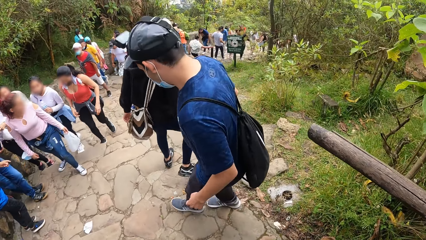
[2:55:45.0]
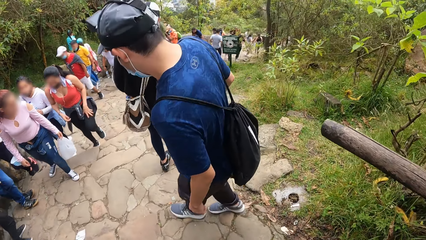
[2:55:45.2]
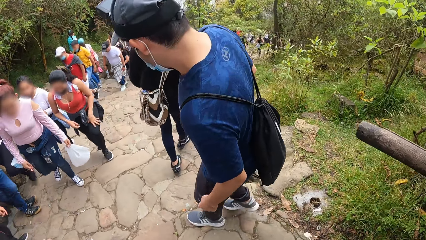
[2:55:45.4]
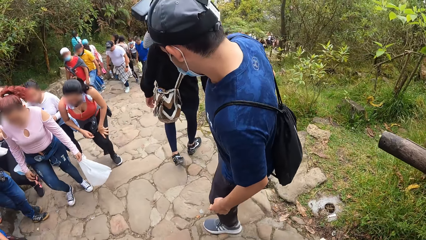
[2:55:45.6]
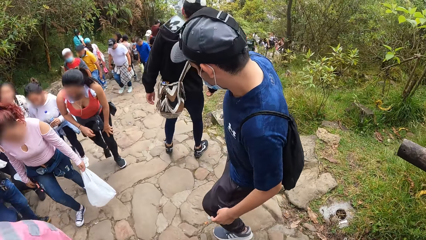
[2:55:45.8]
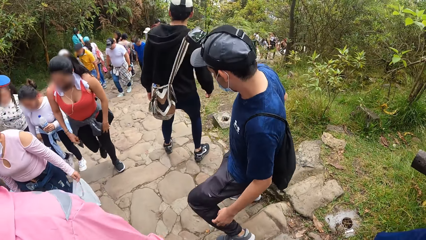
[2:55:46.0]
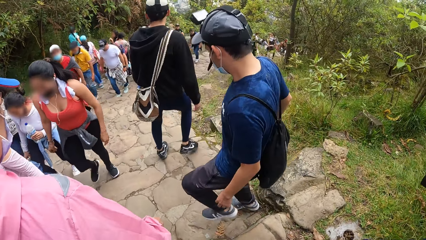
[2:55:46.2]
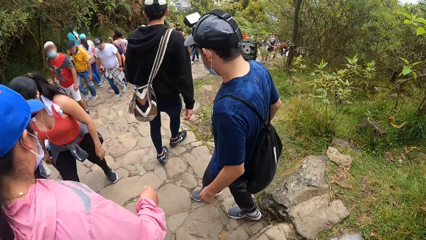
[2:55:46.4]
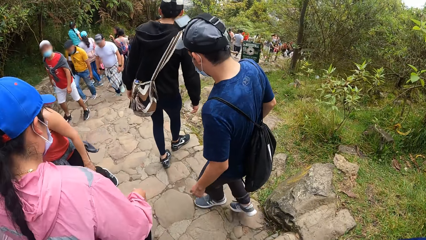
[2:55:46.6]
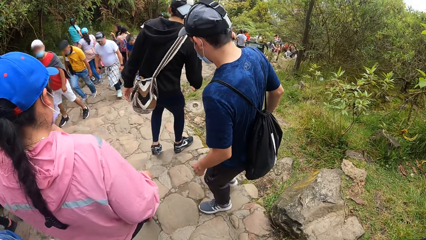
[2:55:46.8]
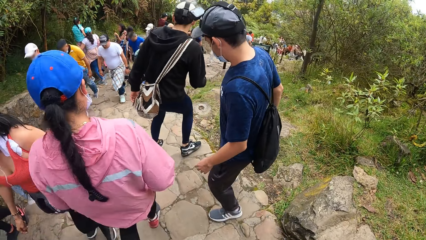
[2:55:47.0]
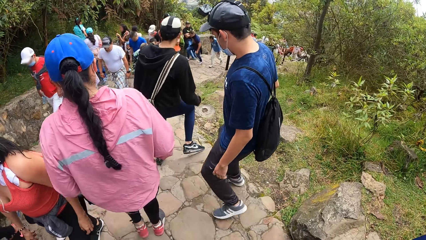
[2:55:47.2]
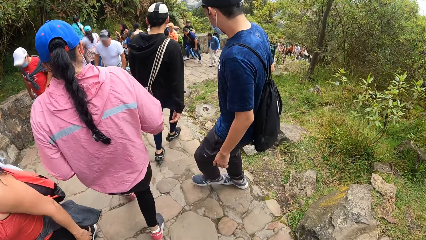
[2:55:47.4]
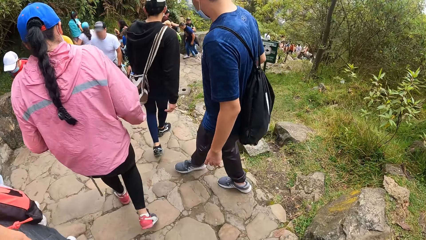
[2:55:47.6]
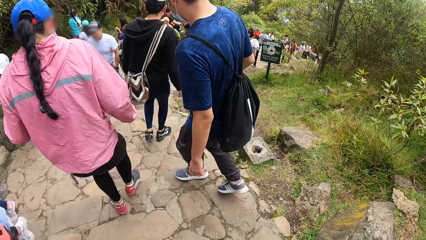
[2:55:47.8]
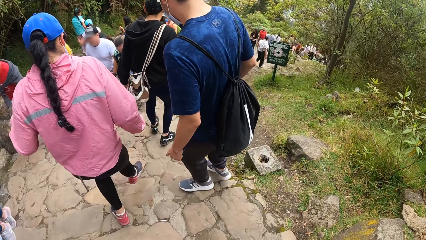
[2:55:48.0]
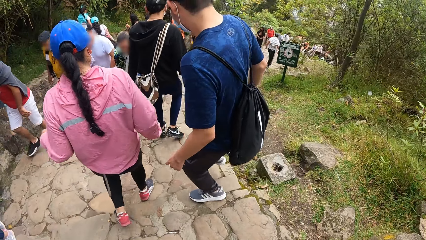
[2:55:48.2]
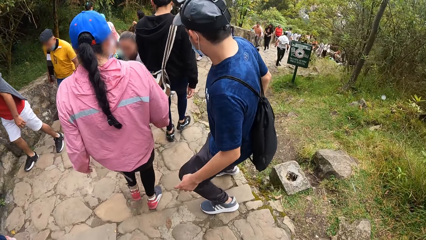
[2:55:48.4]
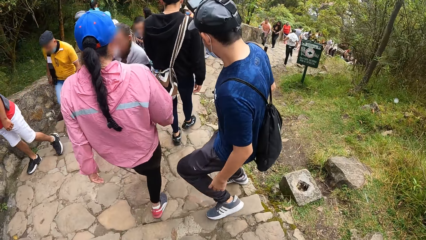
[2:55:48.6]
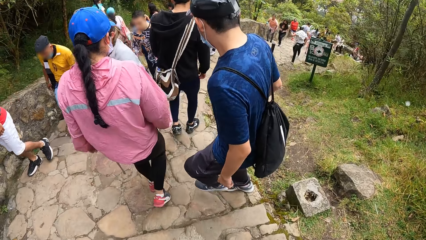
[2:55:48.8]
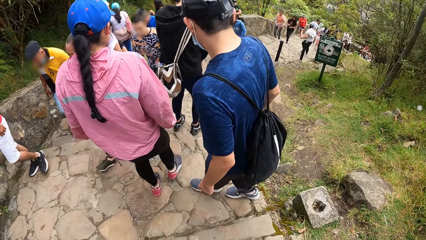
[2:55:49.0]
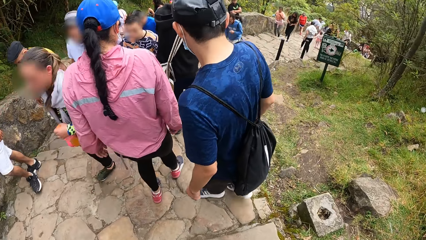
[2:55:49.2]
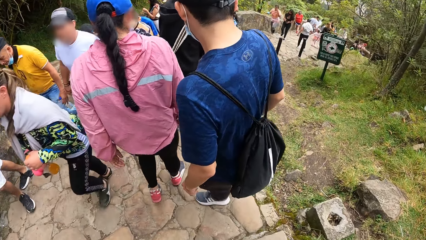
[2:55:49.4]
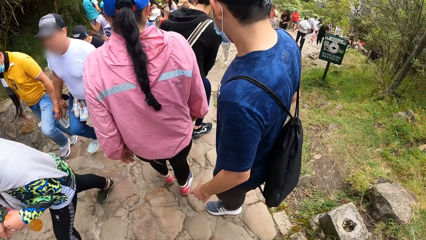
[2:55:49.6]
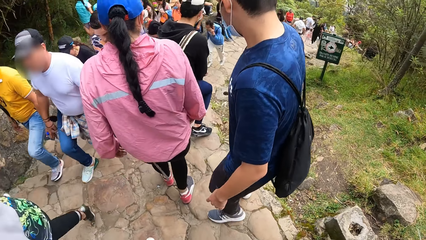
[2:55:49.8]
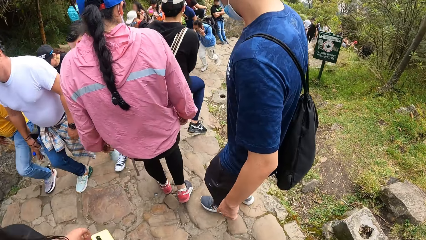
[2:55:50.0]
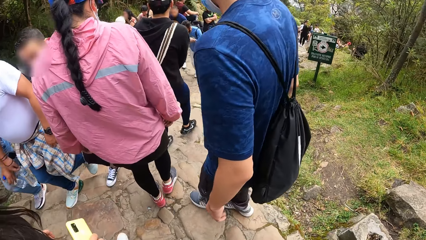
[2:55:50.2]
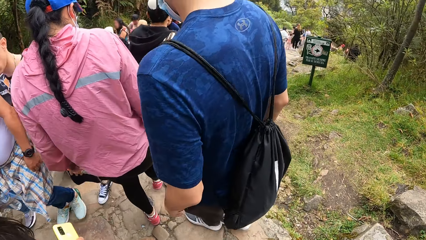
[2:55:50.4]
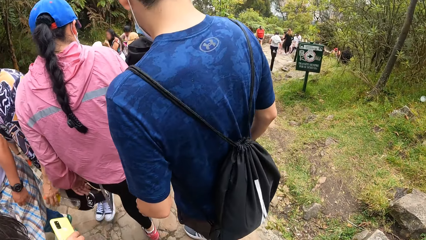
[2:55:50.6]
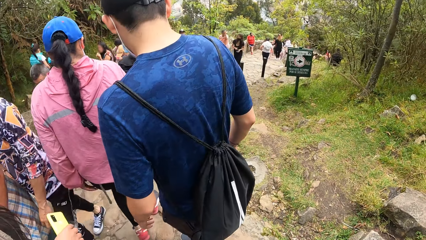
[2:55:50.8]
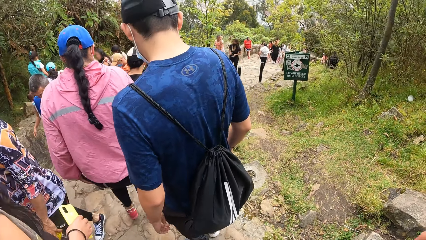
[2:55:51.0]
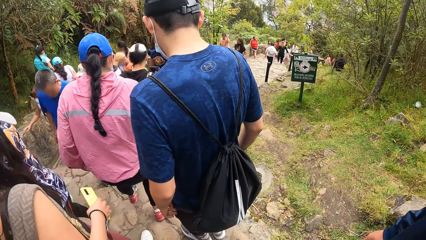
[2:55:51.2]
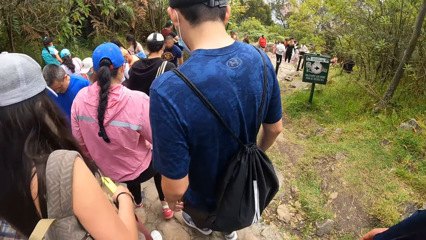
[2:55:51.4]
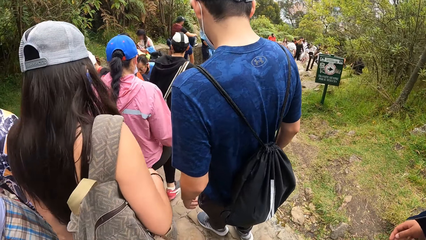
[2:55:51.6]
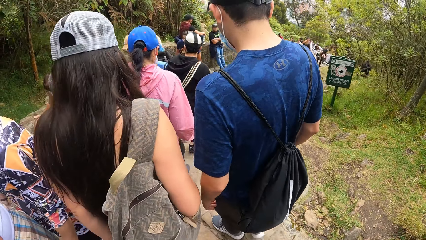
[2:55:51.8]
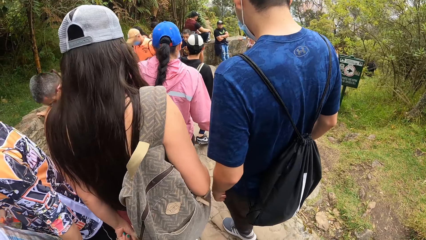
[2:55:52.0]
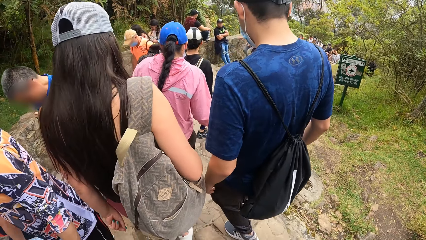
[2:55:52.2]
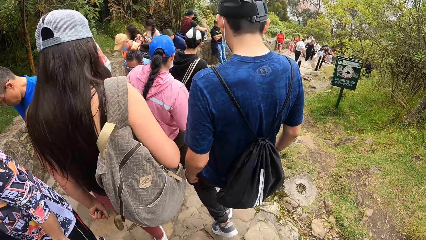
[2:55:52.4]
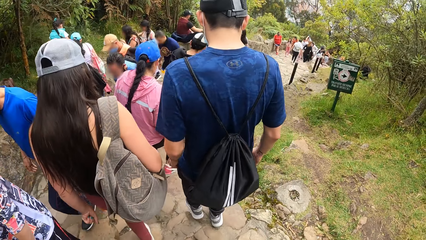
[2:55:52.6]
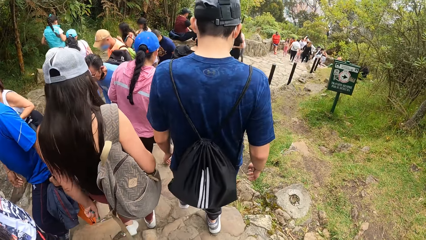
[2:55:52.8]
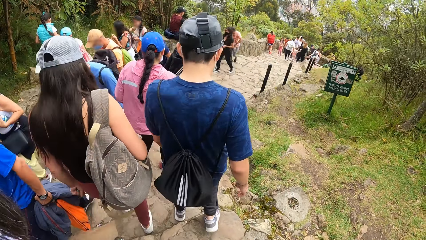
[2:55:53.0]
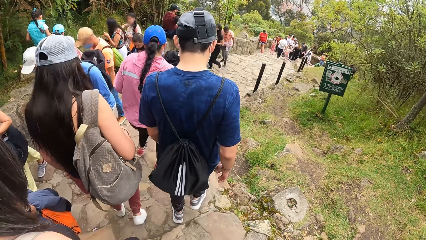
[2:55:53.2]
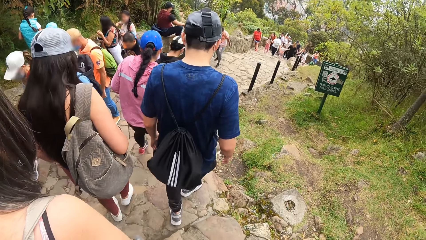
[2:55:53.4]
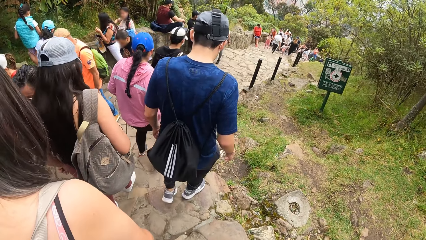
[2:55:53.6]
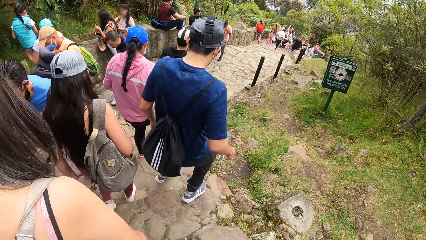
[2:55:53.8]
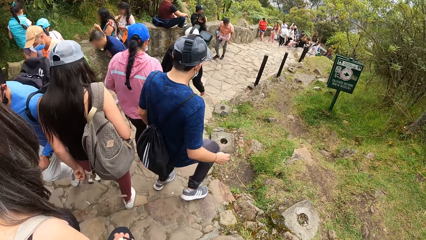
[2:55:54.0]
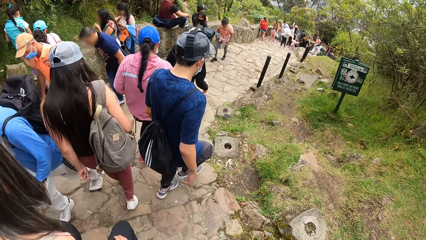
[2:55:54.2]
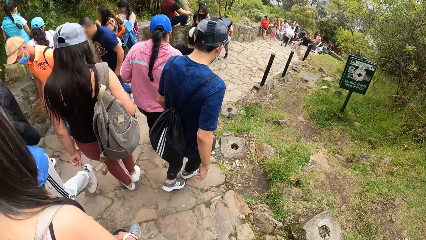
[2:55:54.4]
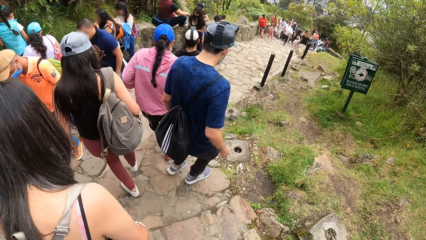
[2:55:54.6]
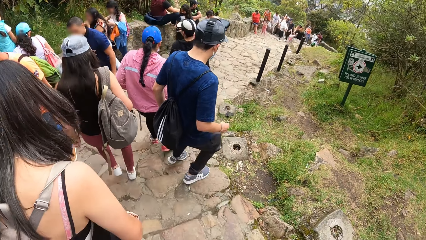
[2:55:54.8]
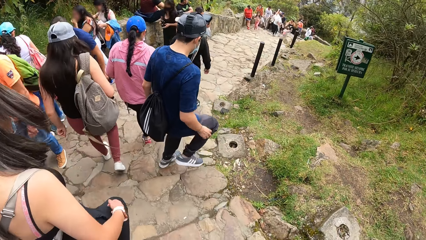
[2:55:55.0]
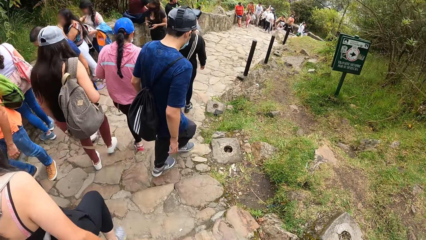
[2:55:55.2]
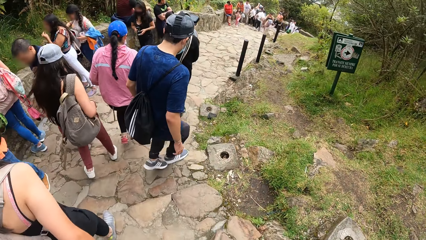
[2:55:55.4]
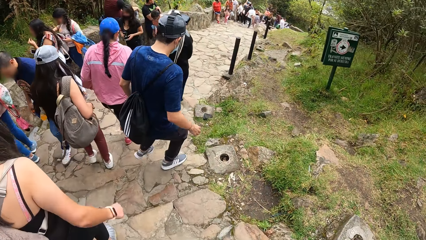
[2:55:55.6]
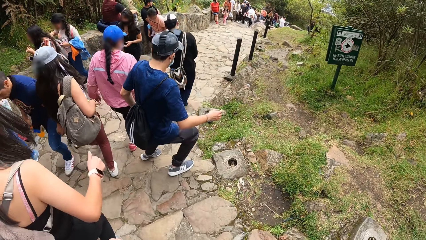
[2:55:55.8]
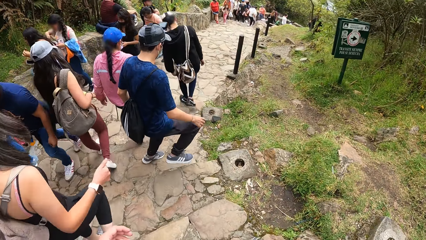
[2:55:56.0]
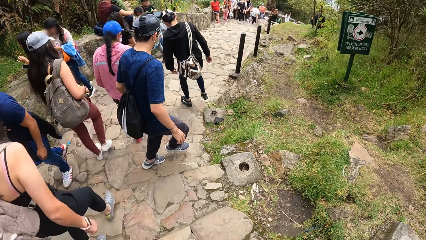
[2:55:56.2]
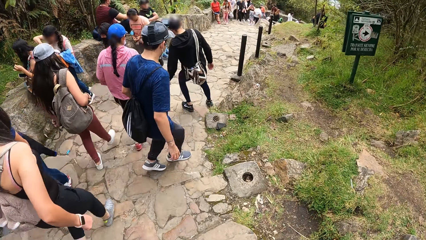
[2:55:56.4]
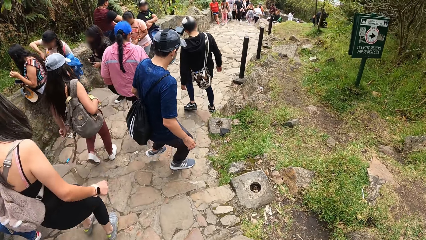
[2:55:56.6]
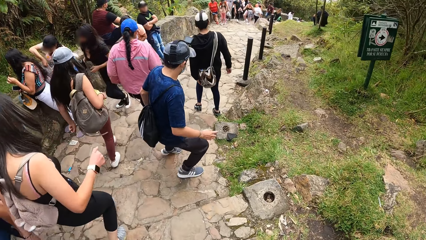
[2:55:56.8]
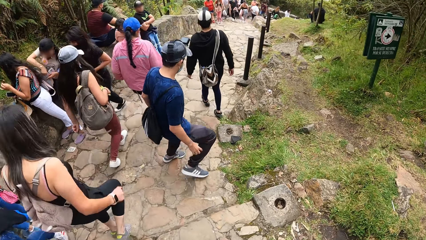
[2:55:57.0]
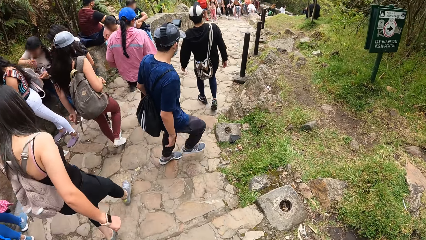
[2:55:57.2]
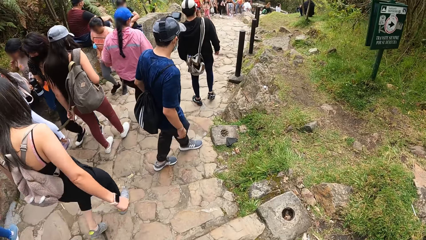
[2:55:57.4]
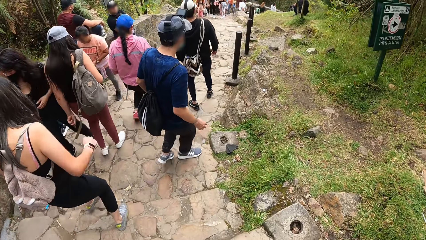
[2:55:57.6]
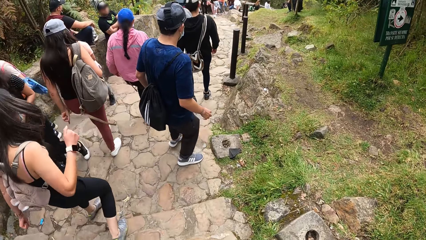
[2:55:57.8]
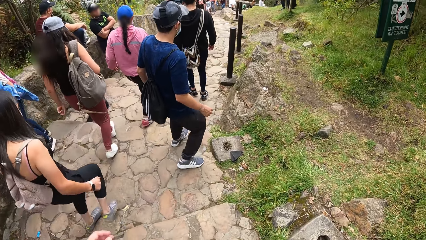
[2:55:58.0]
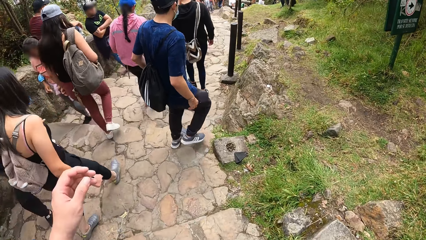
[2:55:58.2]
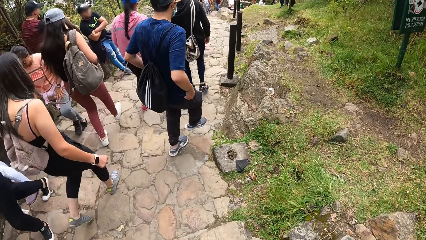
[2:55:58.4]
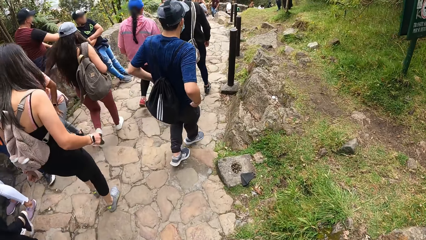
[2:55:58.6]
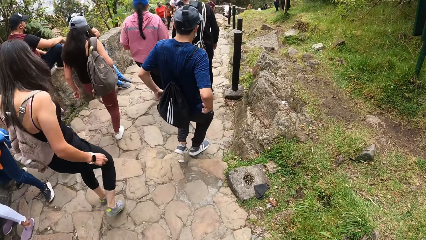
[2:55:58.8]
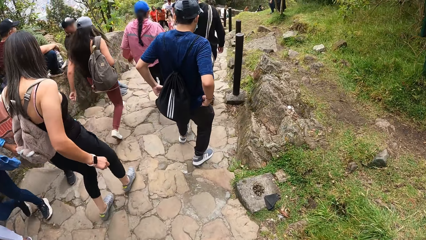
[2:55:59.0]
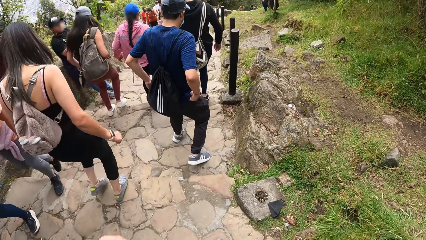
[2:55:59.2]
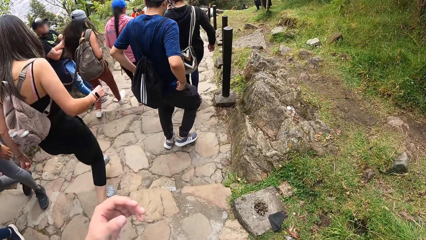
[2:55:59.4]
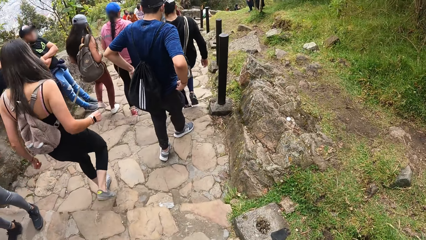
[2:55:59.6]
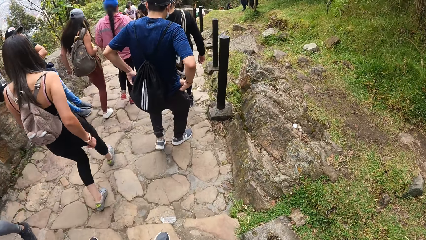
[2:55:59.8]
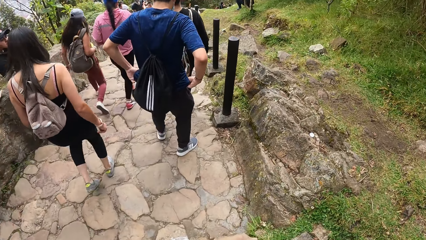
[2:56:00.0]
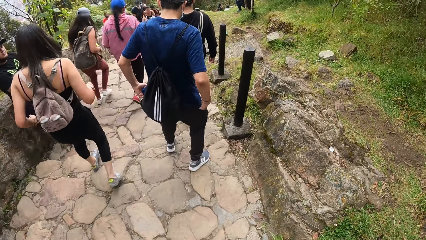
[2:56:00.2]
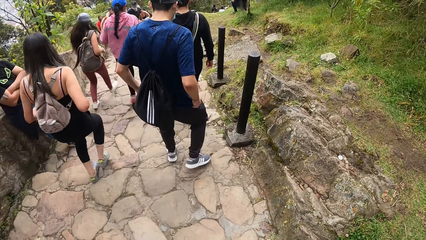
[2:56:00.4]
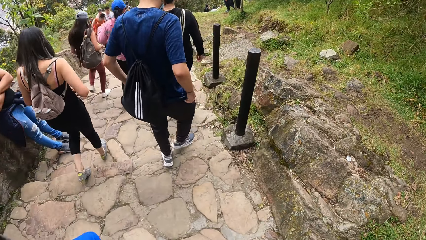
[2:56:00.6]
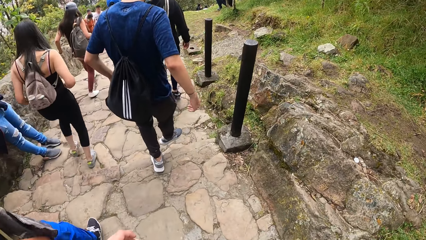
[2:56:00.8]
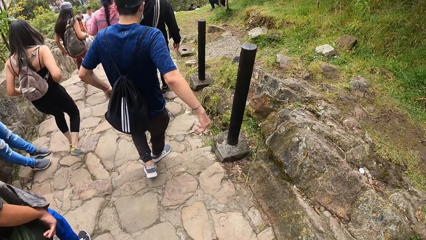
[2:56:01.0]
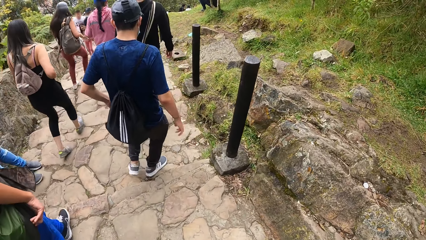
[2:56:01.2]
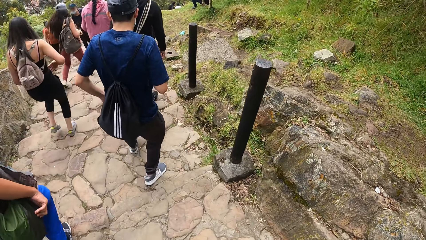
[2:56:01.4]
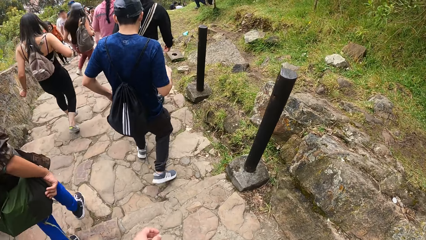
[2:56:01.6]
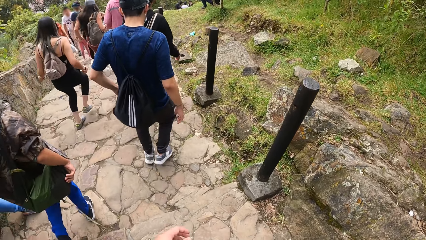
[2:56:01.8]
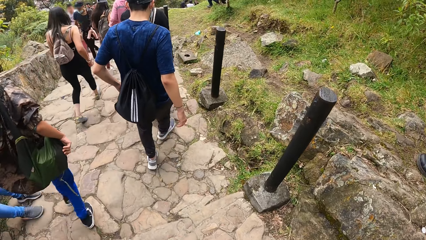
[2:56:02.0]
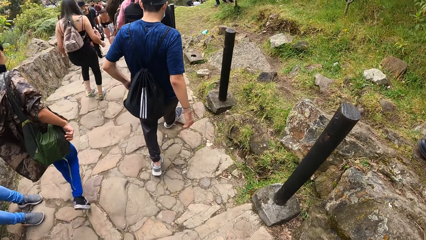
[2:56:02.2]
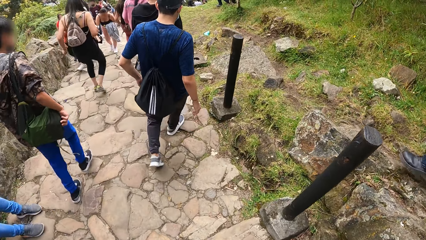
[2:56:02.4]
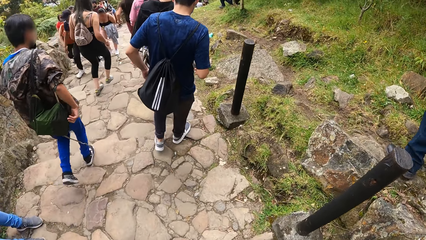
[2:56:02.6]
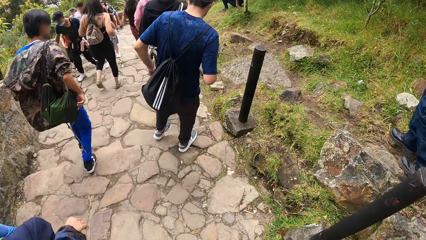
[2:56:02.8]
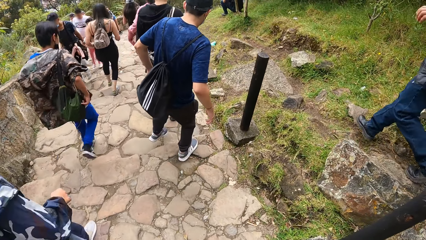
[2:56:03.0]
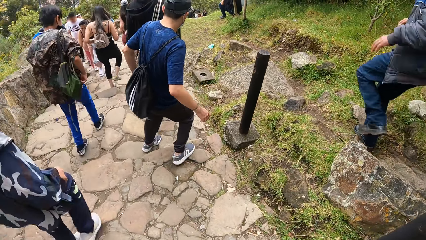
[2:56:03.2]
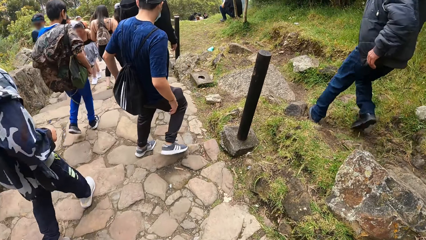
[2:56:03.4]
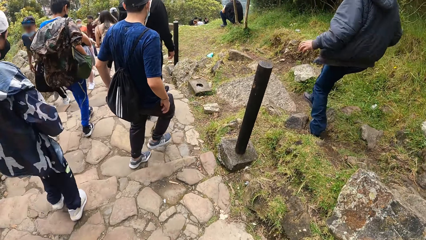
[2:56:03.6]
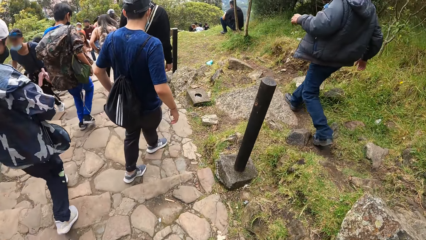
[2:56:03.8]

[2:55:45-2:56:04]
A man adjusts his trousers with his hands.
